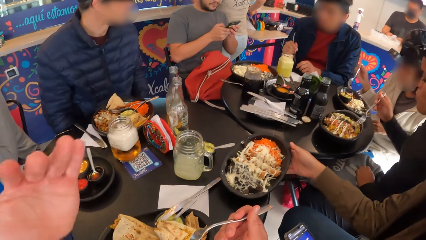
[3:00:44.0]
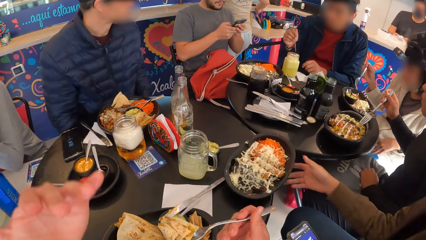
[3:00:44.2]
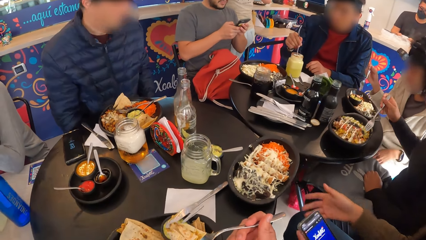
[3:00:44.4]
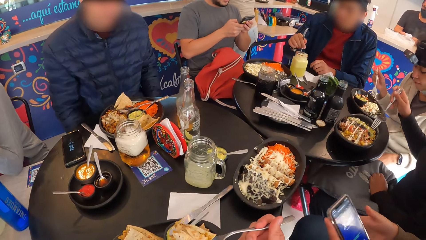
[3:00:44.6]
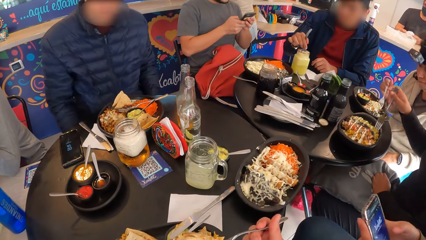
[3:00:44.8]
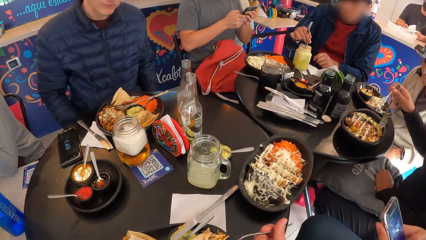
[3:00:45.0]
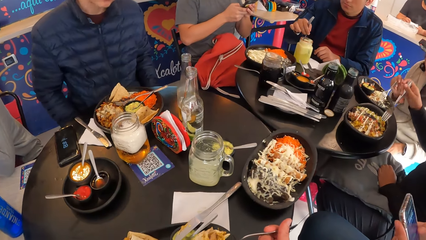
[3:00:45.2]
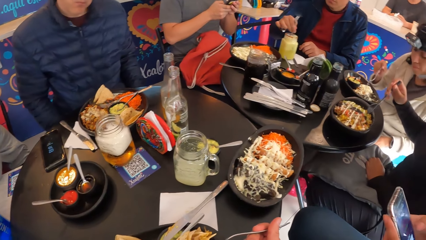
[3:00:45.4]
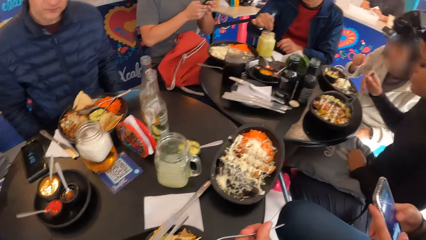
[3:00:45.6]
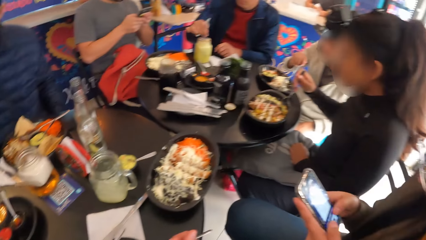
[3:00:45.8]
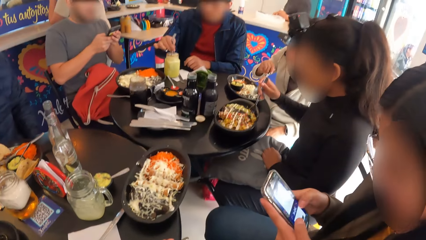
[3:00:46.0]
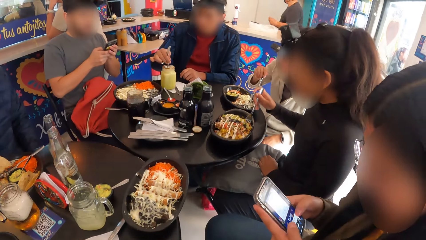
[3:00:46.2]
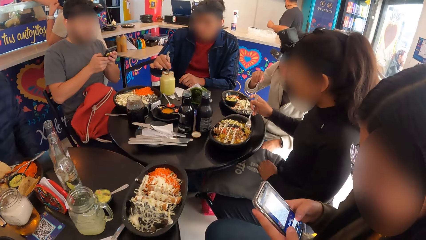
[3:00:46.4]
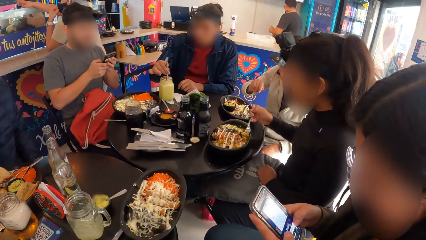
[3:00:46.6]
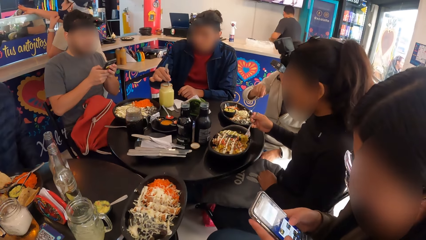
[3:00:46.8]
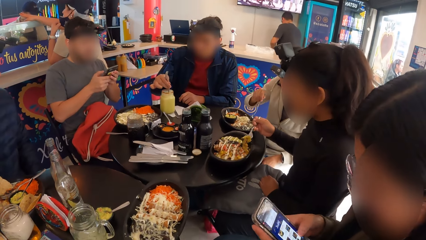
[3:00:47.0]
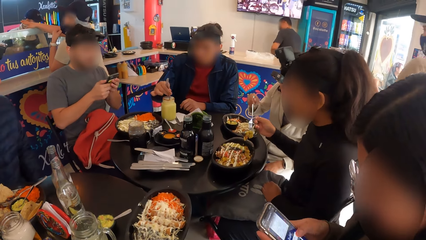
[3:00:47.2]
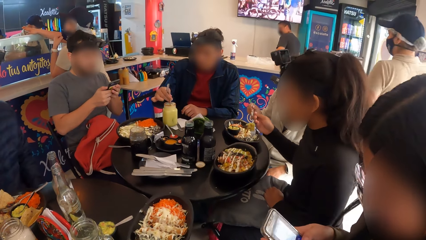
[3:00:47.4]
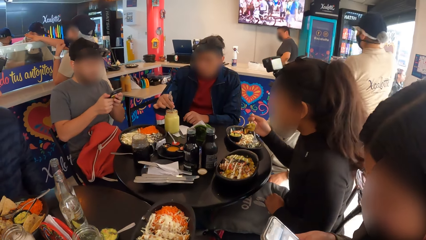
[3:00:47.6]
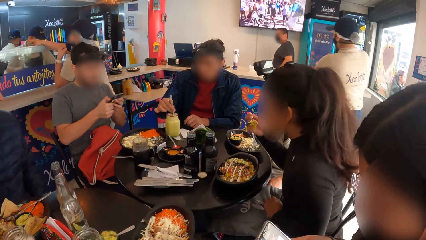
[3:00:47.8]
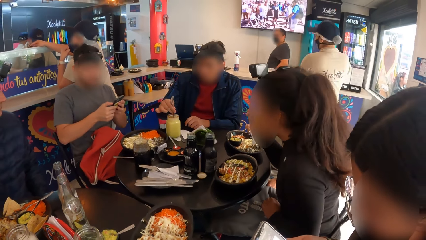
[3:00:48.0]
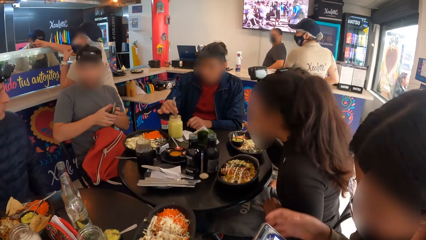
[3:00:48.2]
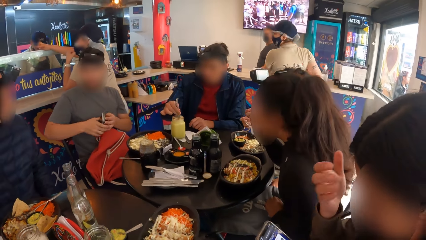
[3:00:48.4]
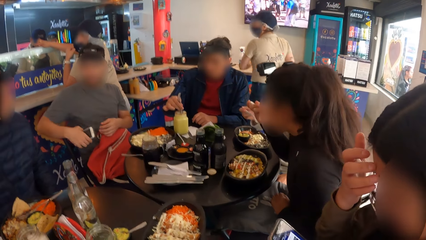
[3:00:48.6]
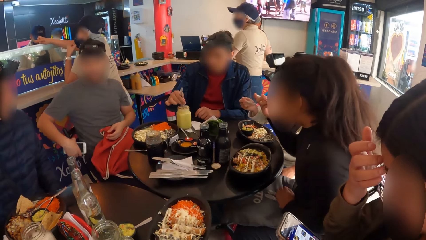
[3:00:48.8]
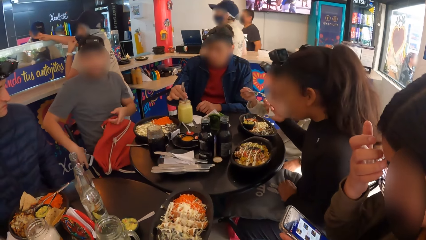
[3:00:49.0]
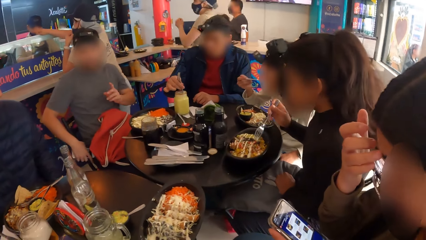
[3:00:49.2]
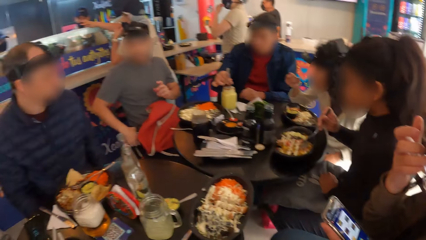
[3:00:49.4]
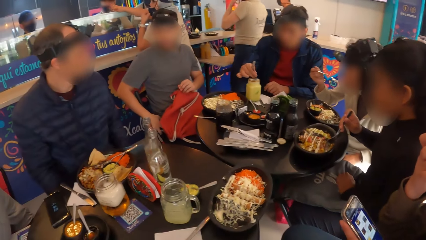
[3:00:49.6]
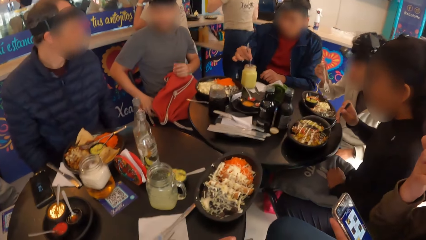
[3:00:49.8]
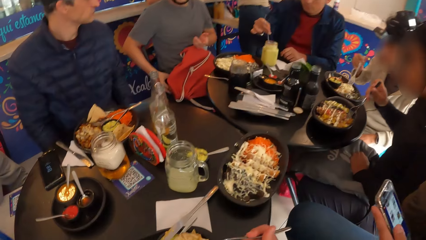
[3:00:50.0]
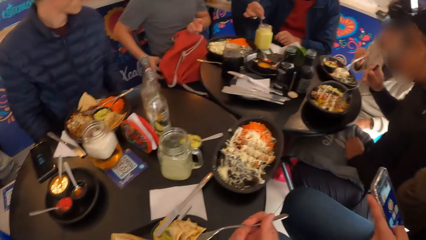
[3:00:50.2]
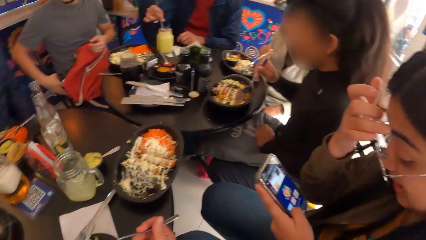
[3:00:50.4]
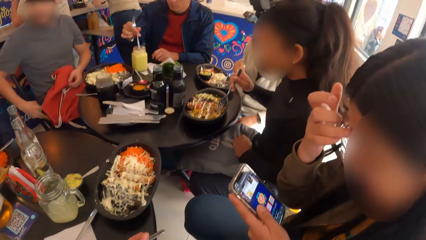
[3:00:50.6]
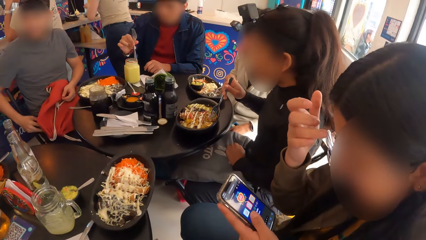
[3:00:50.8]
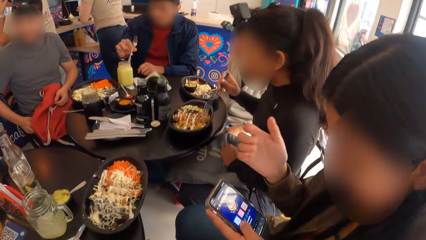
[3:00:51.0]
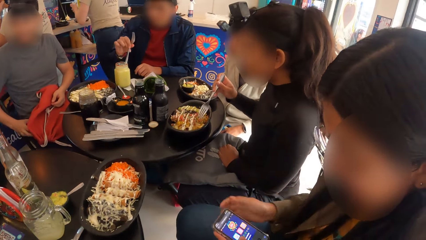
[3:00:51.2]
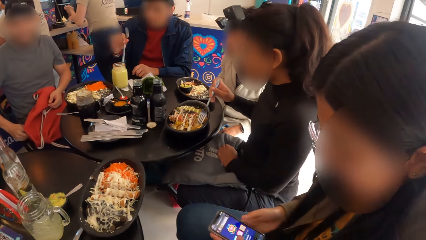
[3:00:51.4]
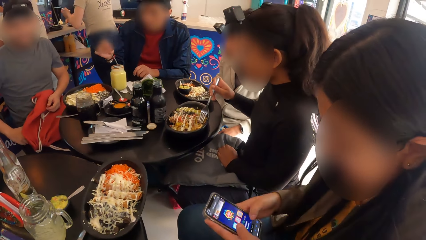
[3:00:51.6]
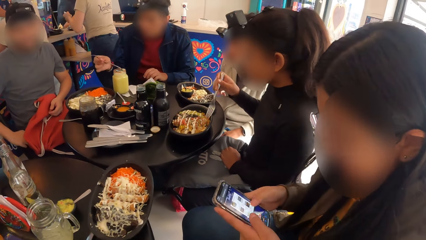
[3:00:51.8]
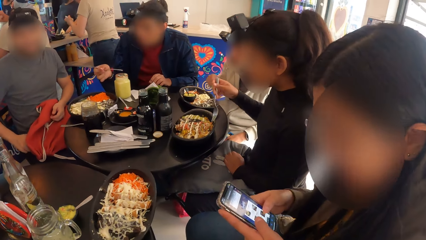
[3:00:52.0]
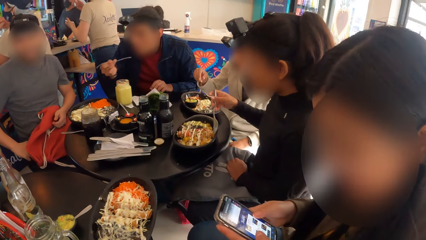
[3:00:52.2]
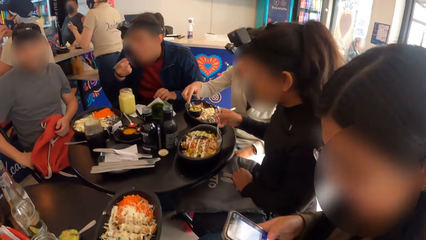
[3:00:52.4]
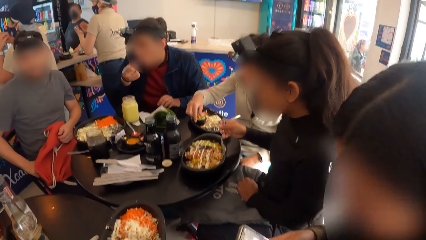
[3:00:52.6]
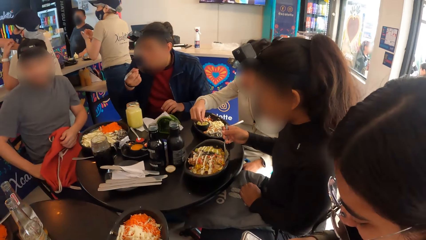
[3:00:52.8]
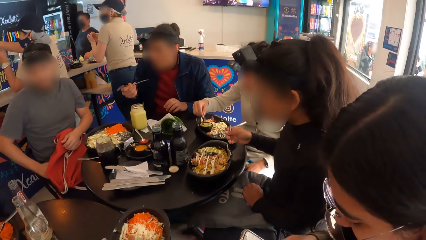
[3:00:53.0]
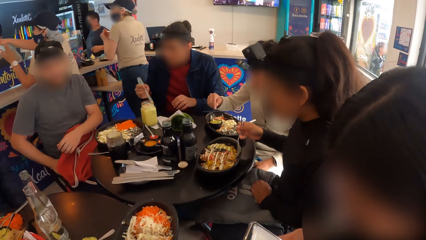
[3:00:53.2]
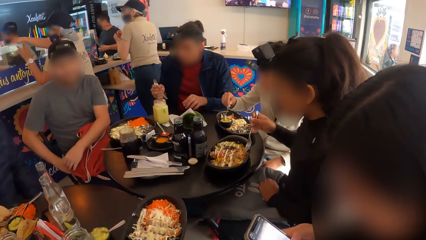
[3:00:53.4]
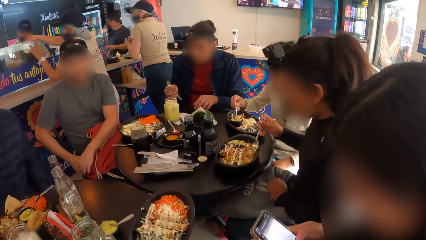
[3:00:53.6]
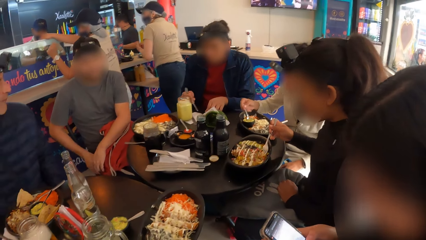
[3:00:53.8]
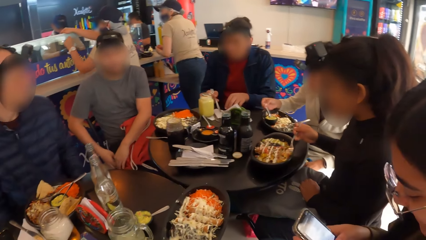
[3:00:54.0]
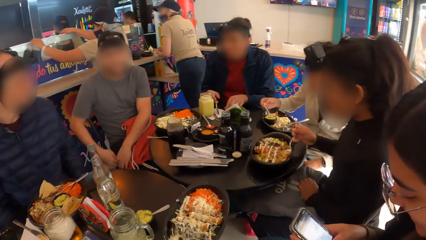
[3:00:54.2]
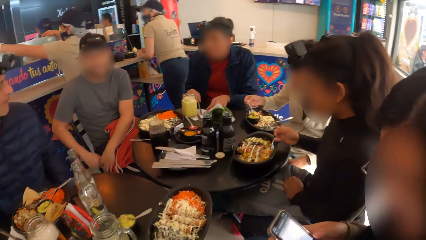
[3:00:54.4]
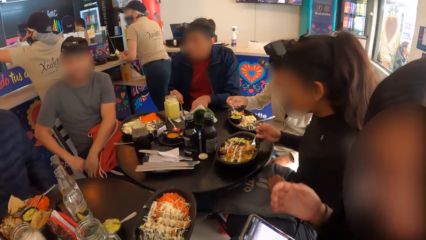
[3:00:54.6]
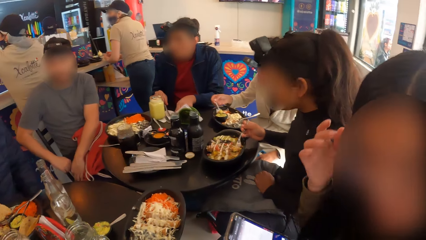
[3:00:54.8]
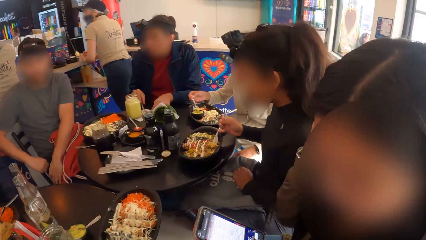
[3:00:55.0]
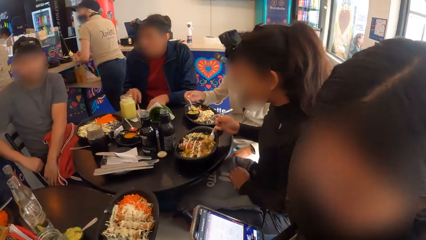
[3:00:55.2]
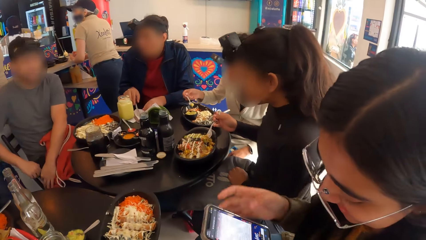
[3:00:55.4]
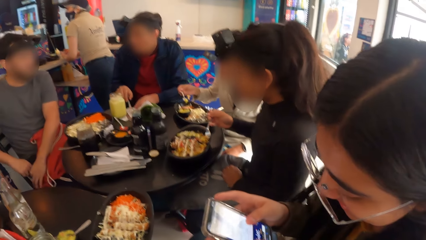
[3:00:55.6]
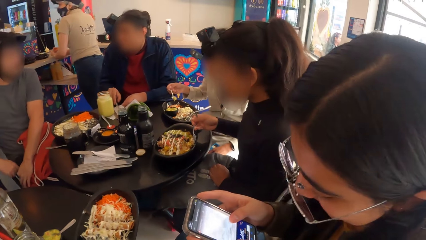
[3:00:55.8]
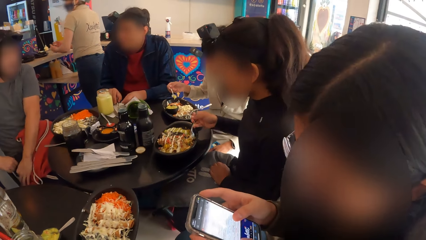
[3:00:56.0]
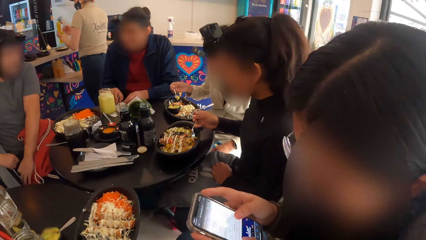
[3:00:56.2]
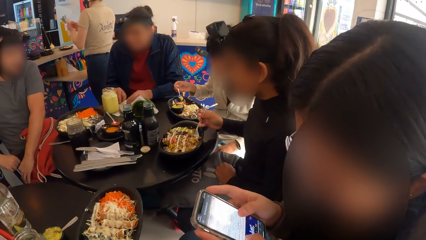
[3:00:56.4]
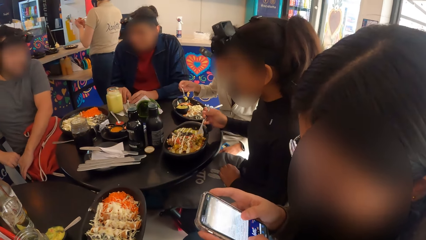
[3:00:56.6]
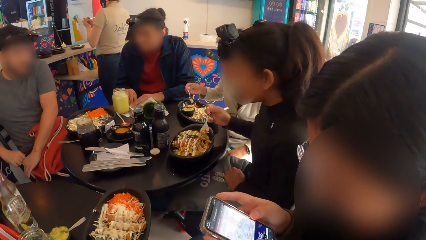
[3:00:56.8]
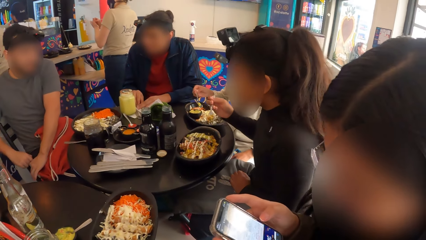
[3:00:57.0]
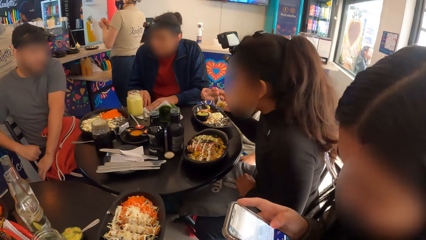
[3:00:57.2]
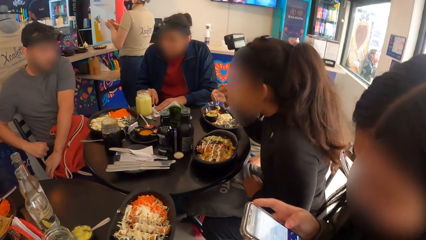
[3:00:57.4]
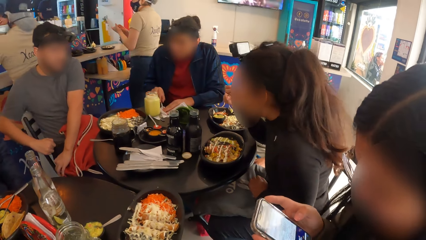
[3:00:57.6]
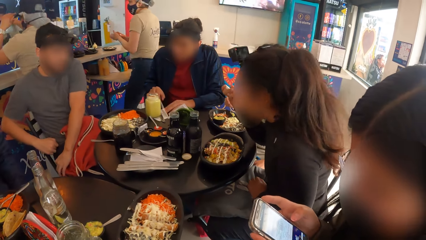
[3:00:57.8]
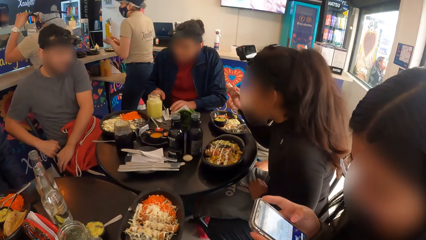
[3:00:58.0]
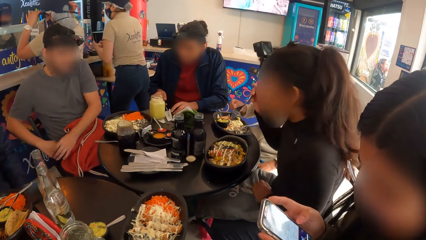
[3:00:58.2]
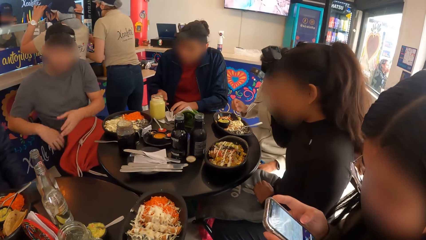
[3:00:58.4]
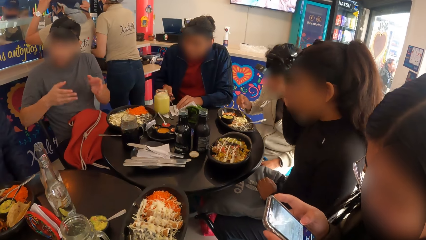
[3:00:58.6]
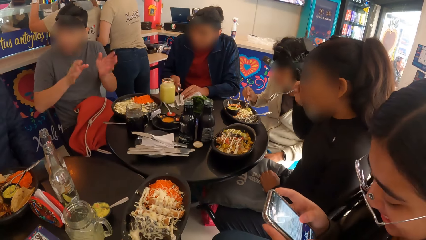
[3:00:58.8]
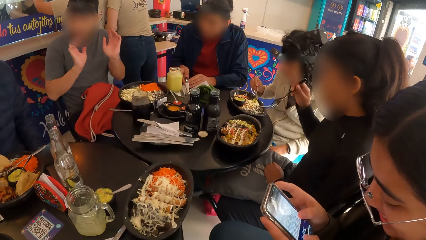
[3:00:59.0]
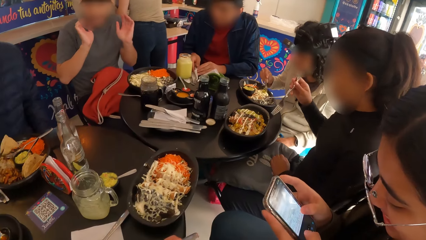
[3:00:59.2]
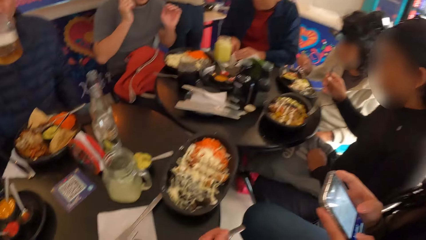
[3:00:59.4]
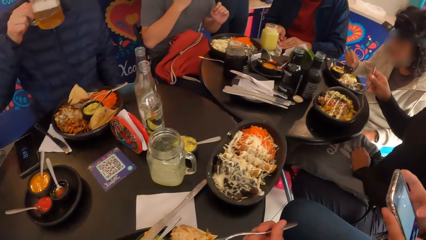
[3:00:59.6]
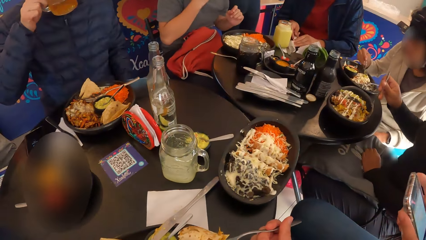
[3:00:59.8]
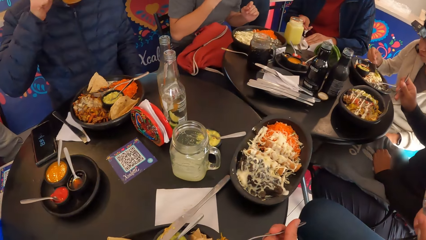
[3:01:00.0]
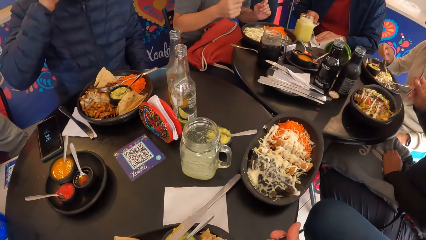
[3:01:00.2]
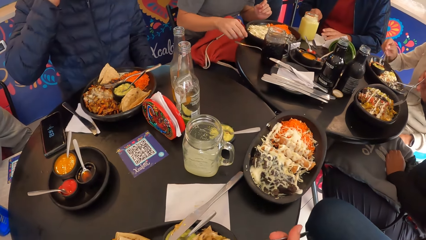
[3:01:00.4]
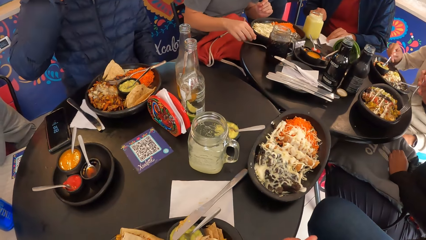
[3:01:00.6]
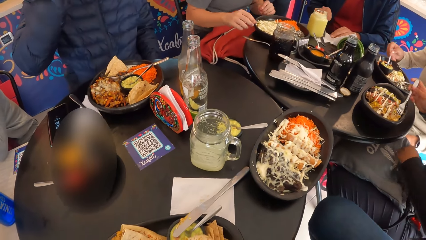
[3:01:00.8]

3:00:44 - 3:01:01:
A man stirs the drink in the glass mug of drink with the base of the fork in his right hand. A woman operates the phone in her left hand with her right hand. Another man puts the phone into his pocket with his right hand. The first man licks the base of the fork in his right hand and places the fork in his right hand on the table. The woman touches her hair with her right hand and operates the phone in her left hand with her right hand. The first man covers the fork in his right hand with the cutlery paper on the table. A third man drinks from the glass mug of drink with his right hand.
